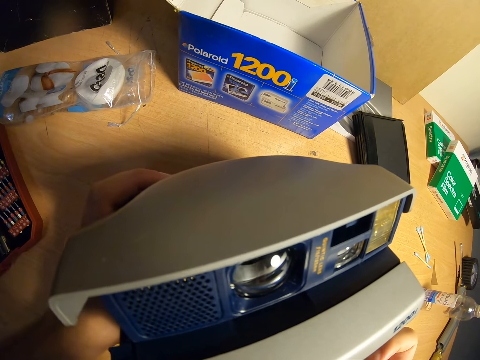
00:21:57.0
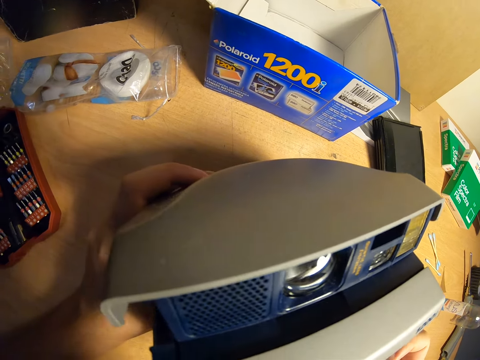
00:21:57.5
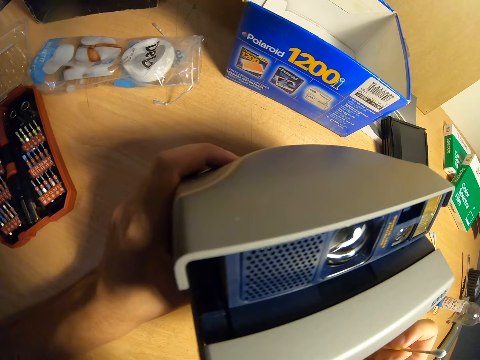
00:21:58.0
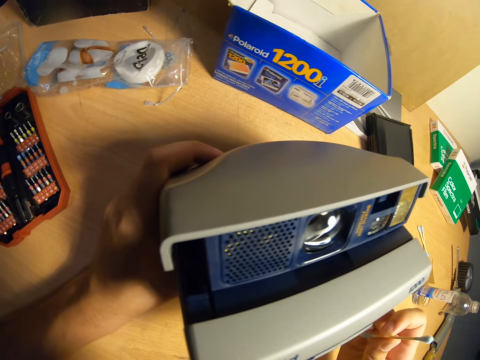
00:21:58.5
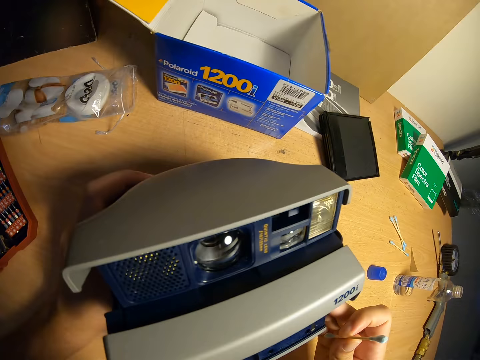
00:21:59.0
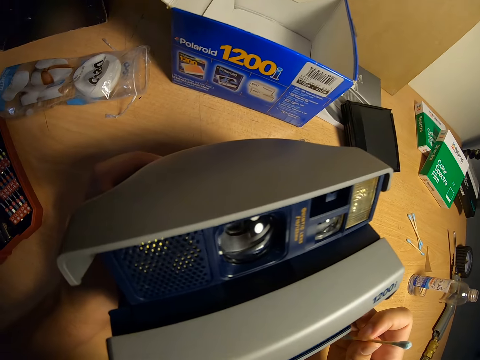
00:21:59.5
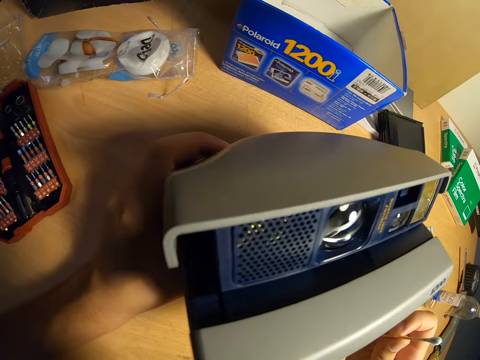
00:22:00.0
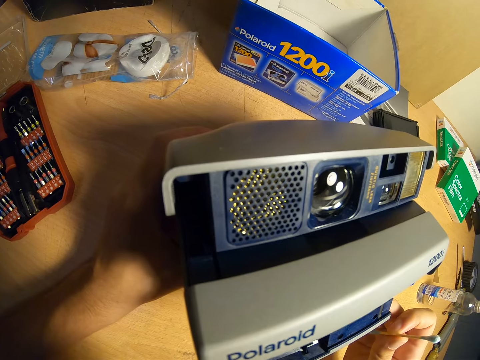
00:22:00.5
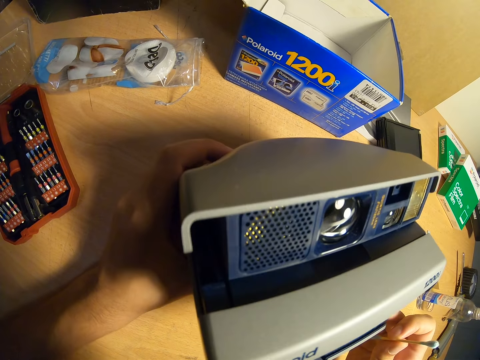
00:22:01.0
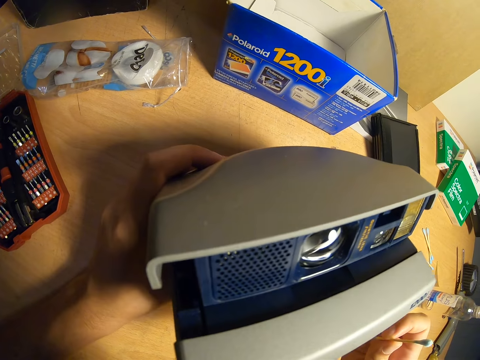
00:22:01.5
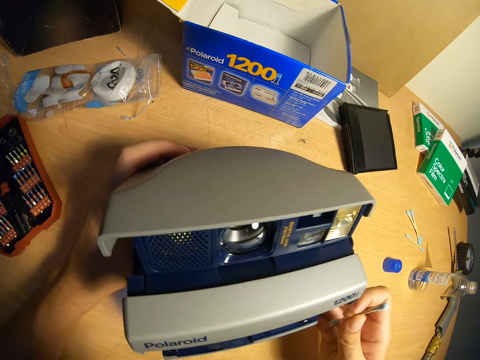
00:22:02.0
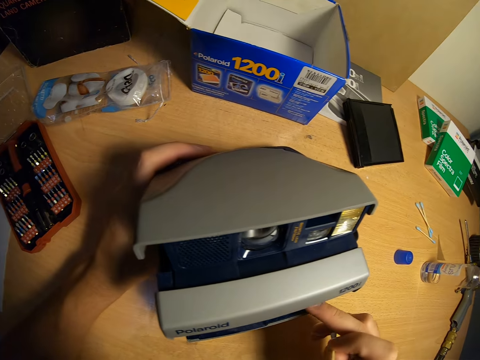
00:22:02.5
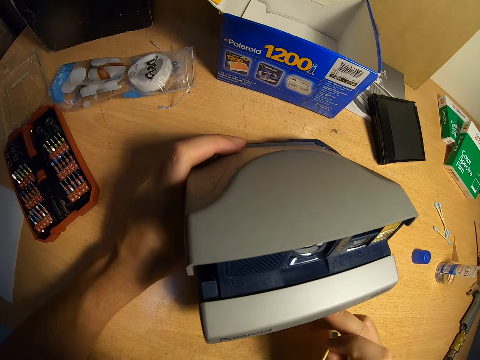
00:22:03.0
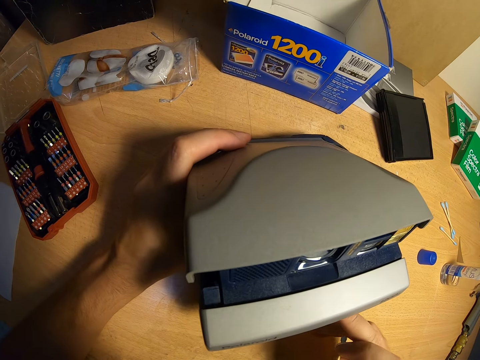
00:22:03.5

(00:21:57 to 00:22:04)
The camera wearer cleans the lower part of the camera with his right finger.

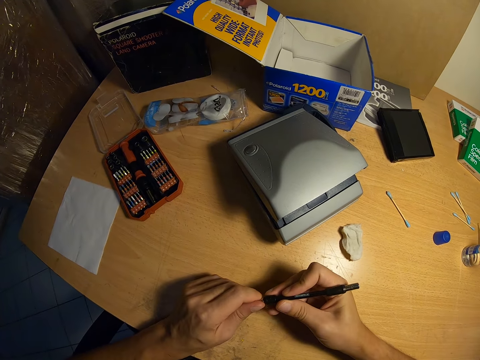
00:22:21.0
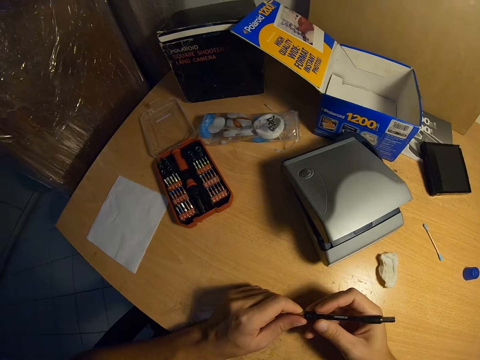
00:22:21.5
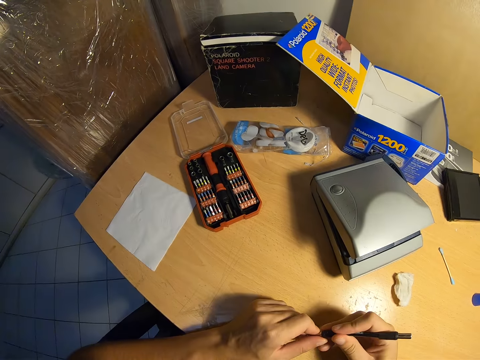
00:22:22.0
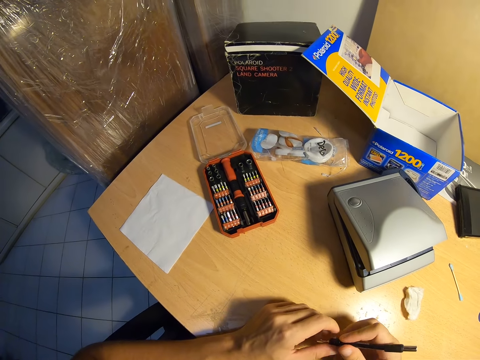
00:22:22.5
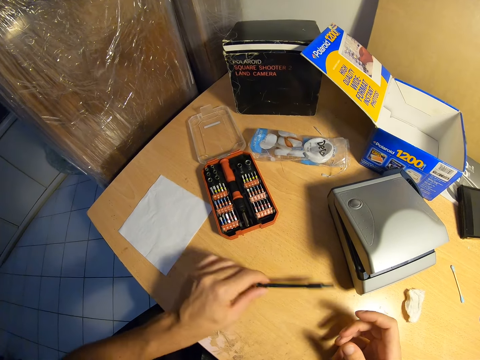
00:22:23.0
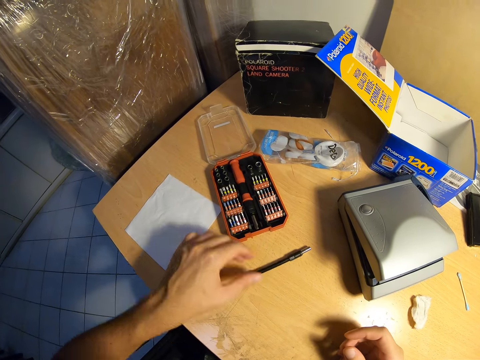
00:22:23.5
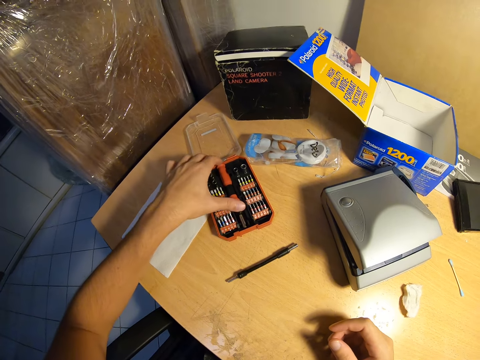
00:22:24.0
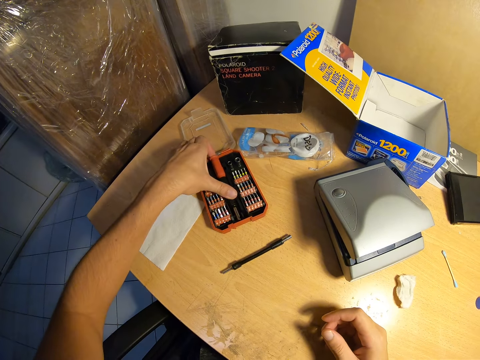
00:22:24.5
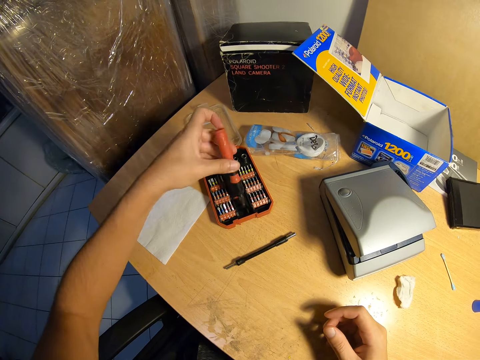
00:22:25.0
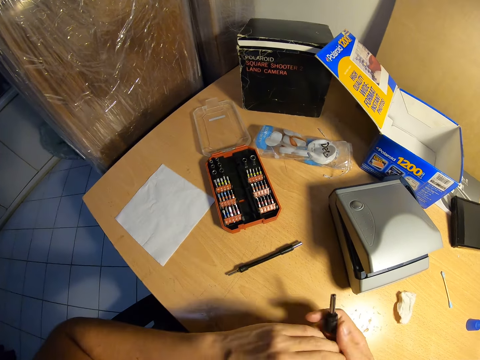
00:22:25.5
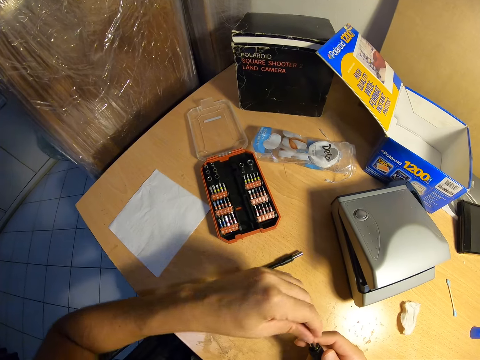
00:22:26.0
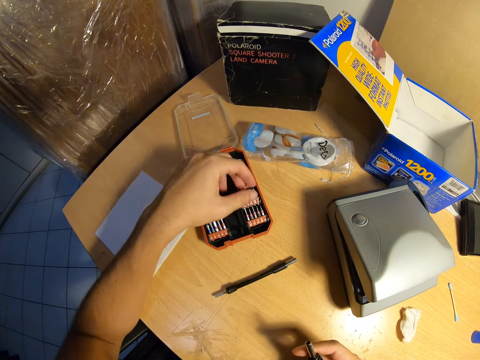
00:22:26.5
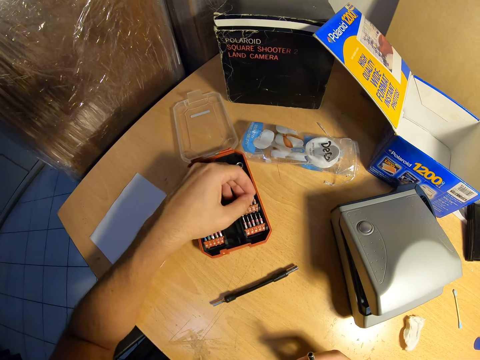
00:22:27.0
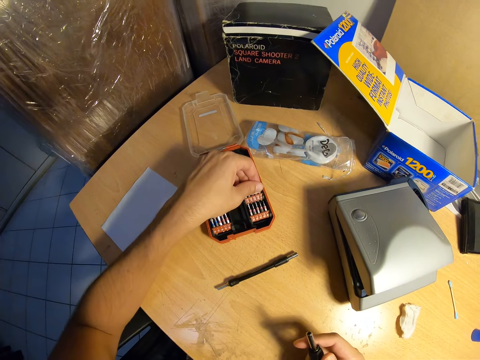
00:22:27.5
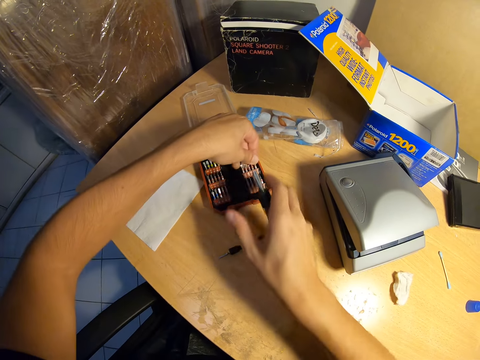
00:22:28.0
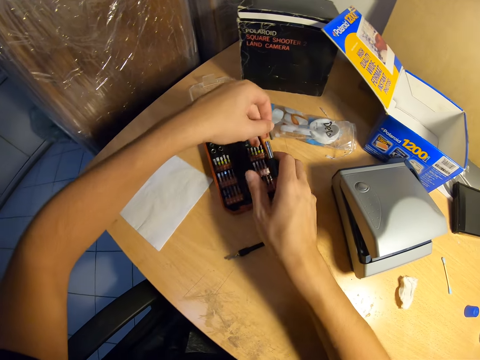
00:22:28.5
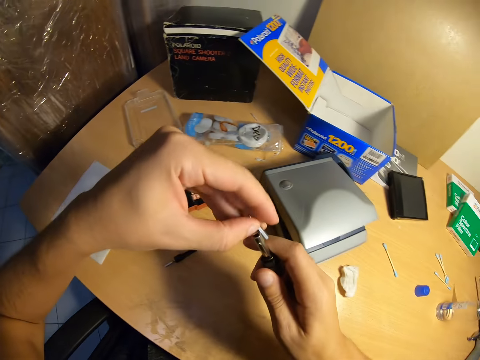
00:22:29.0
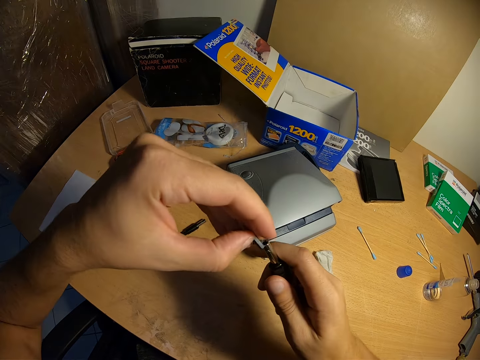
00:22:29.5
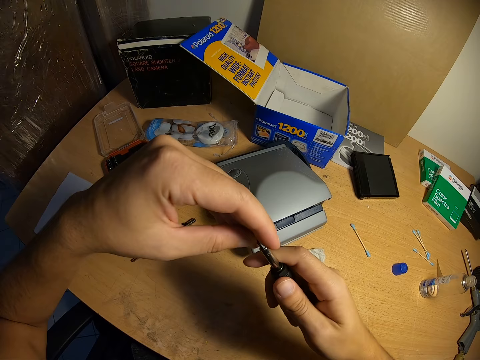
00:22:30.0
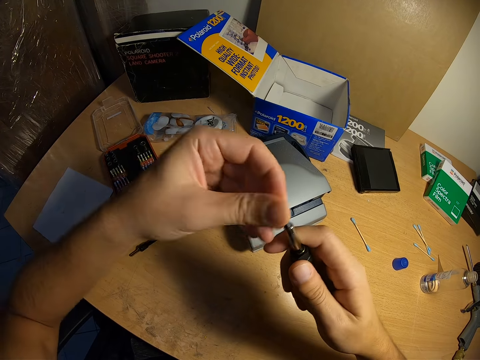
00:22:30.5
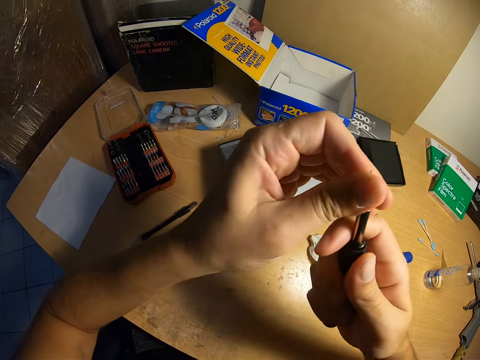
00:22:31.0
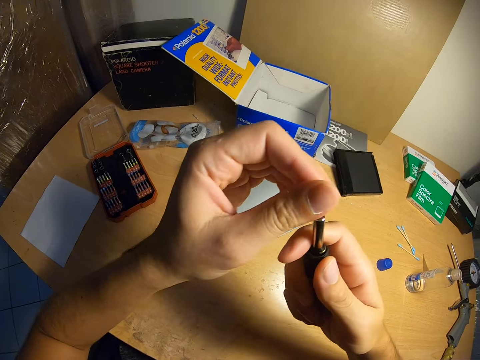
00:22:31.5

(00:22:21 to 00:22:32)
The camera wearer drops the pen on the desk with his left hand. He picks a screwdriver from the red box or toolbox. He puts the screwdriver on the table. He passes the screwdriver to his right hand. He picks the screwdriver lid from the box. He holds the red box with his right hand. He picks a screw from the toolbox. He covers the screwdriver with the pointy lid. He attaches the screw to the screw holder.

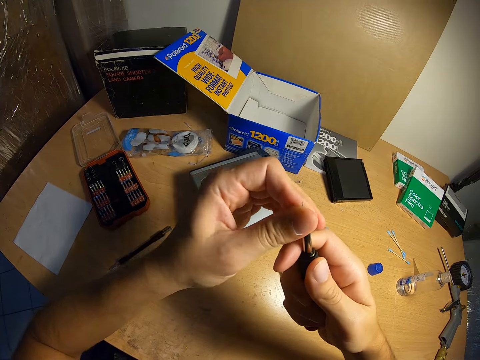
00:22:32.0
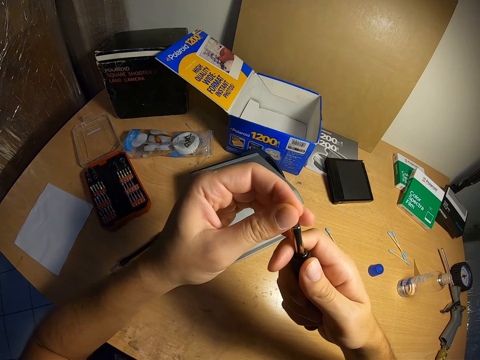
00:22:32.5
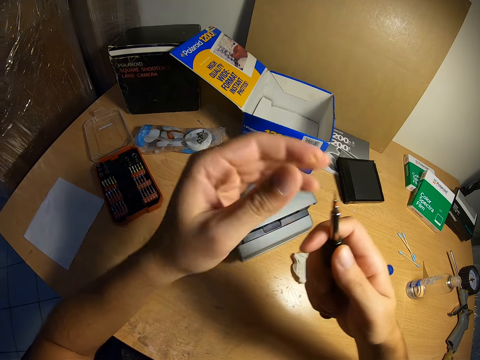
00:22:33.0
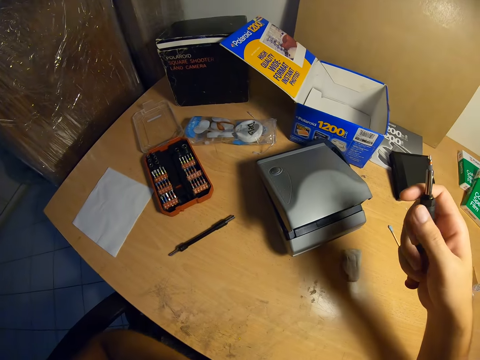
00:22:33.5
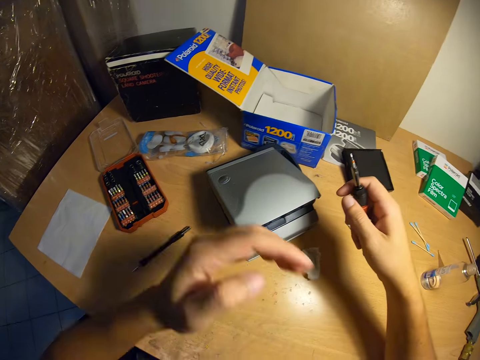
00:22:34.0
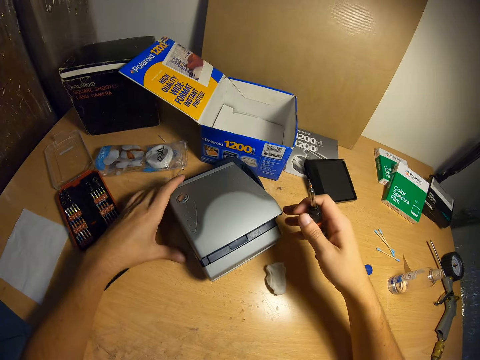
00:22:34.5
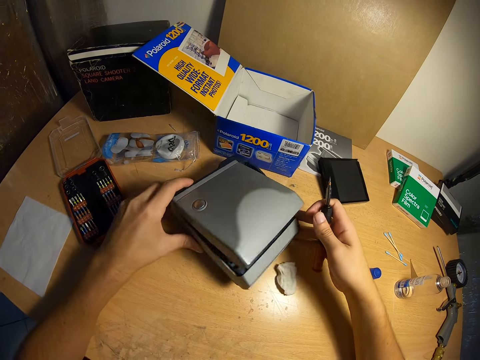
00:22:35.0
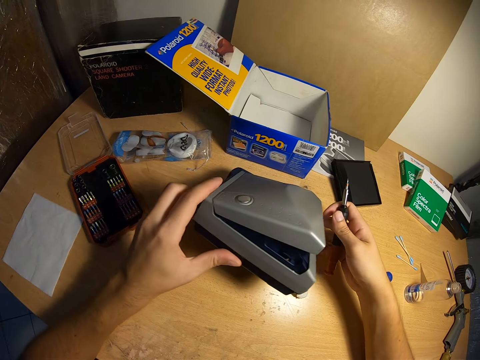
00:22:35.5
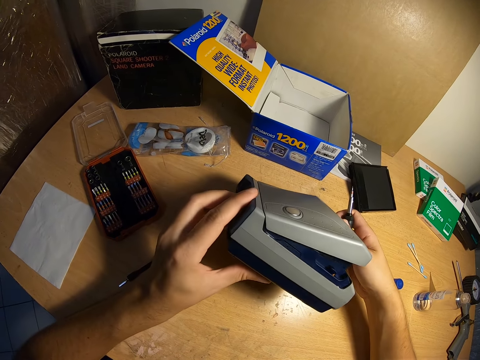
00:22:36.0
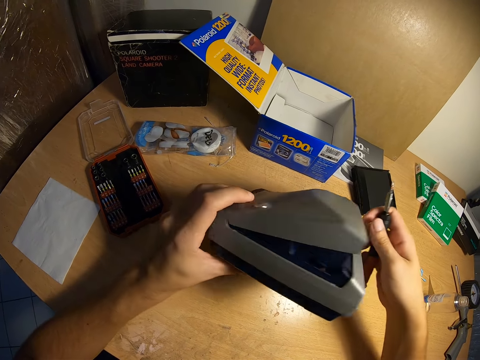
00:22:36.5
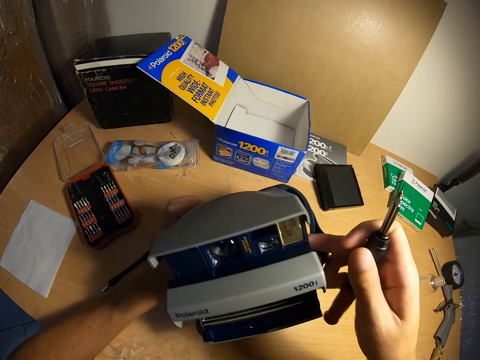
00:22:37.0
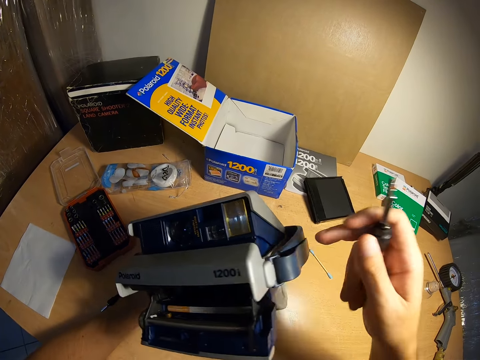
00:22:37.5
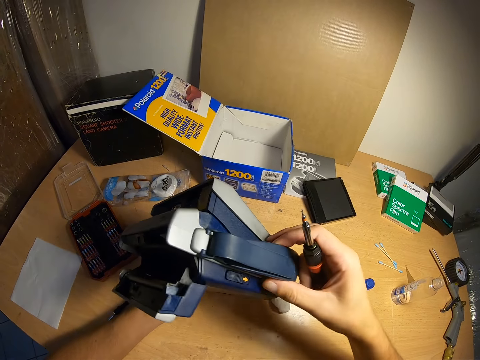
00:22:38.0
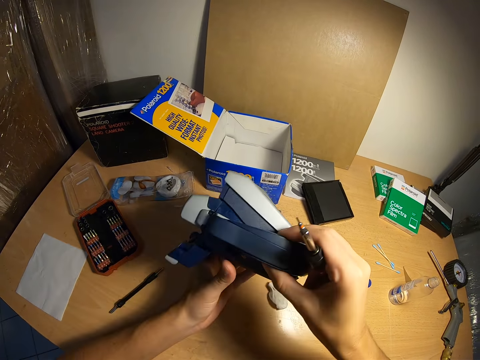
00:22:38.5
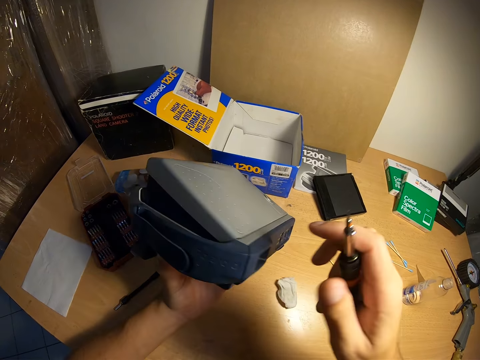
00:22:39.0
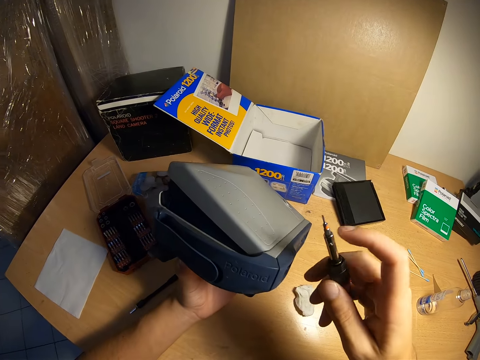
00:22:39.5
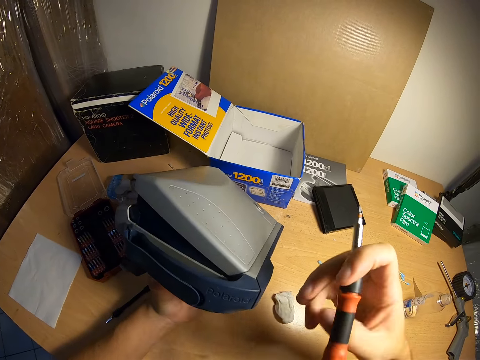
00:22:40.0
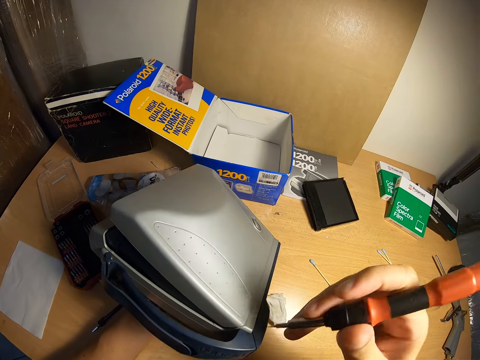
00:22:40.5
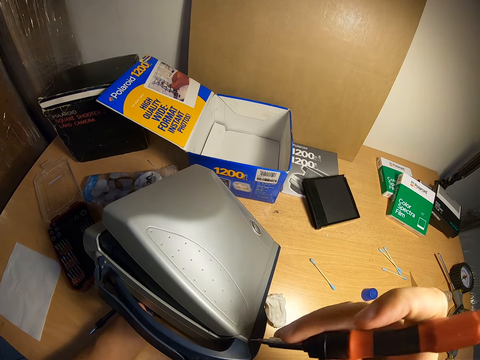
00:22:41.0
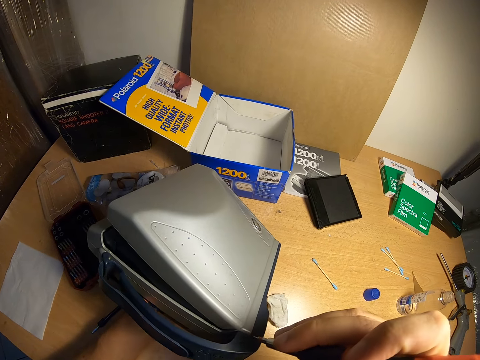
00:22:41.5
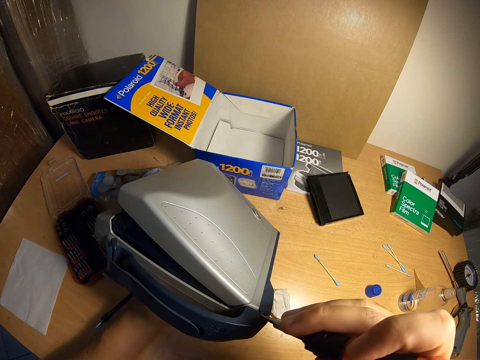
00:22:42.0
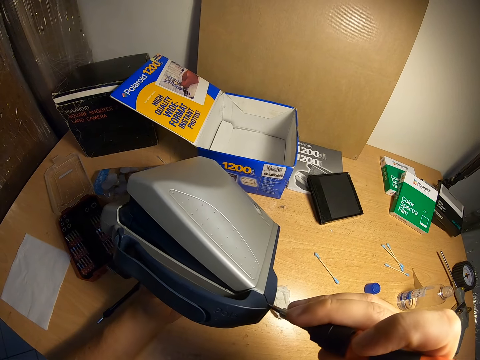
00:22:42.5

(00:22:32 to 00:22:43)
The camera wearer removes his left hand from the screwdriver. He lifts the camera with both hands. He turns the camera. He turns the screwdriver in his right hand. He cleans the back of the camera with the pointy lid of the screwdriver.
